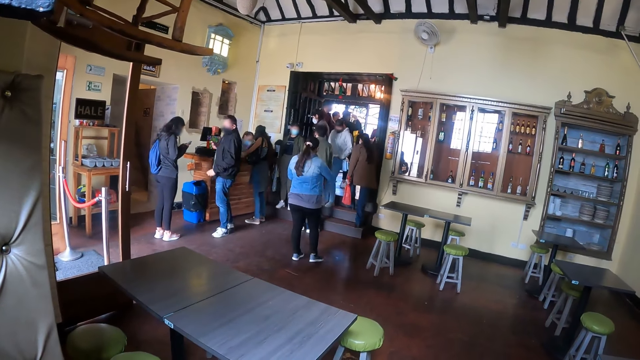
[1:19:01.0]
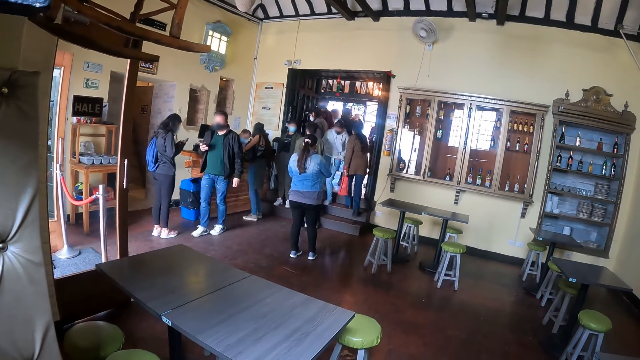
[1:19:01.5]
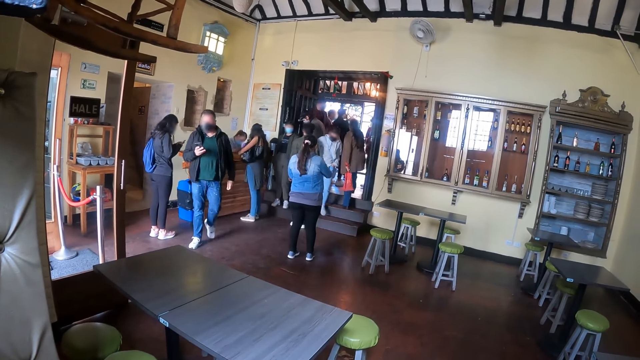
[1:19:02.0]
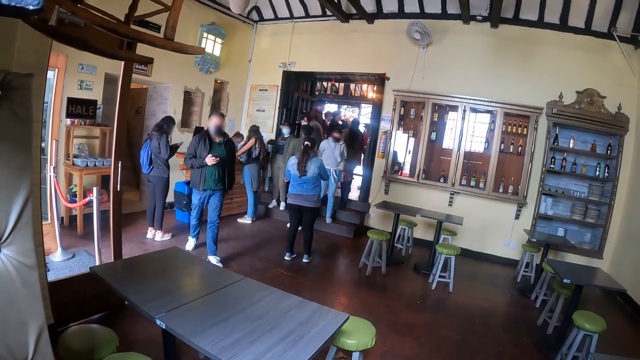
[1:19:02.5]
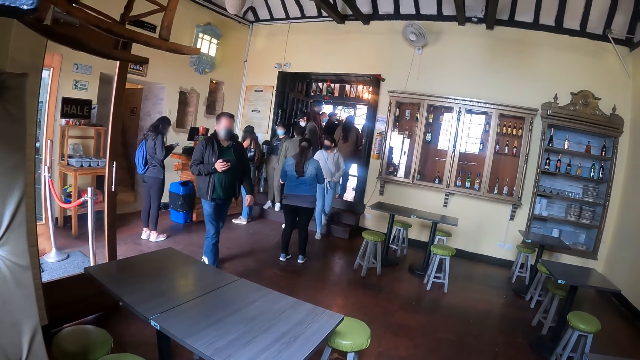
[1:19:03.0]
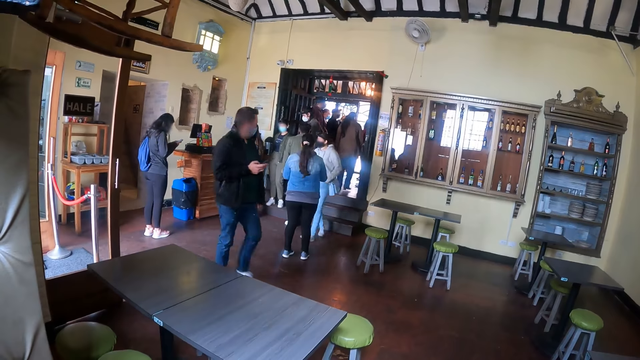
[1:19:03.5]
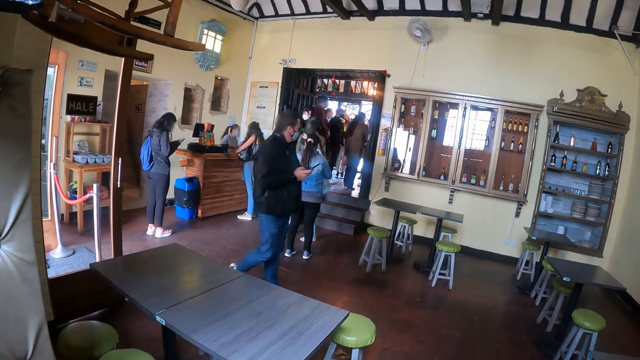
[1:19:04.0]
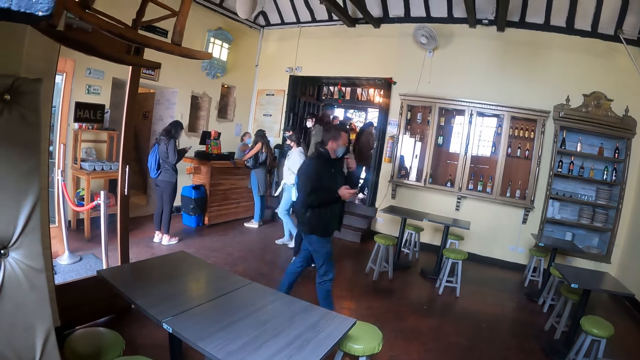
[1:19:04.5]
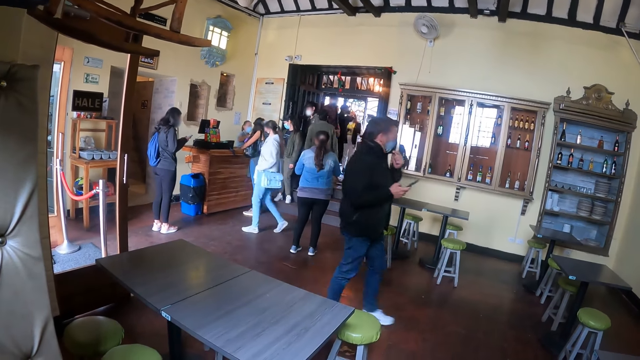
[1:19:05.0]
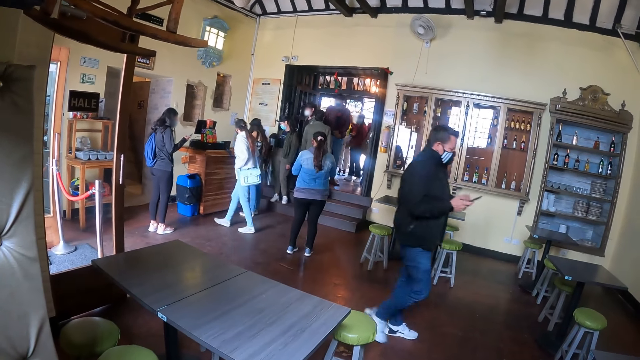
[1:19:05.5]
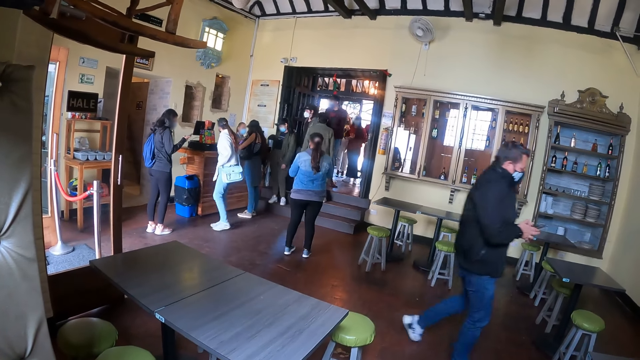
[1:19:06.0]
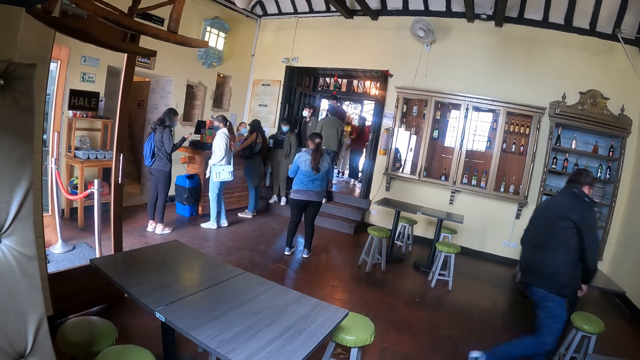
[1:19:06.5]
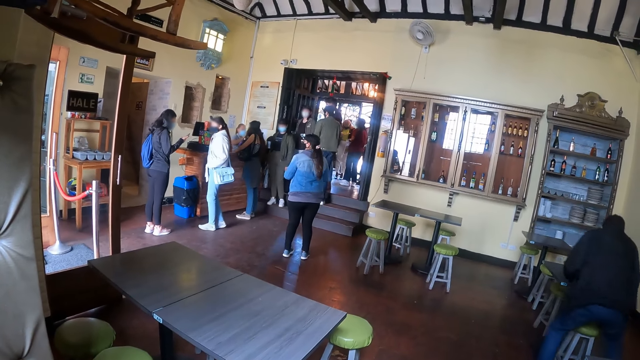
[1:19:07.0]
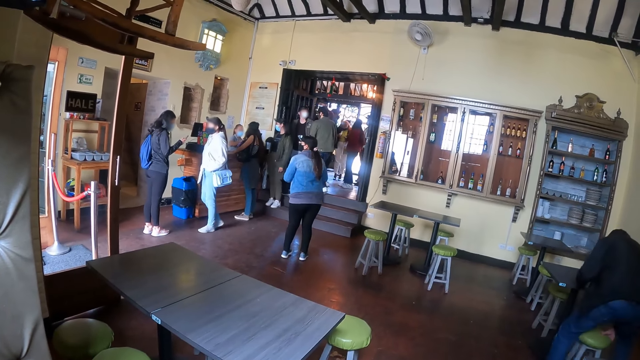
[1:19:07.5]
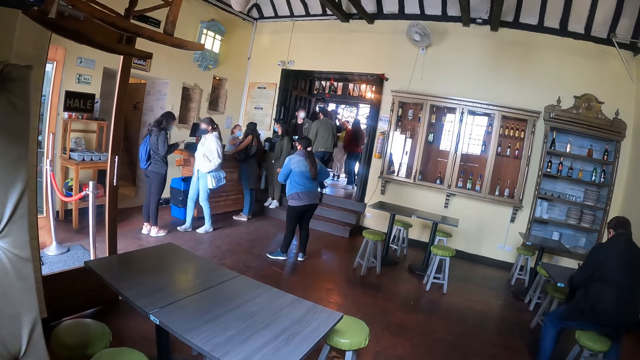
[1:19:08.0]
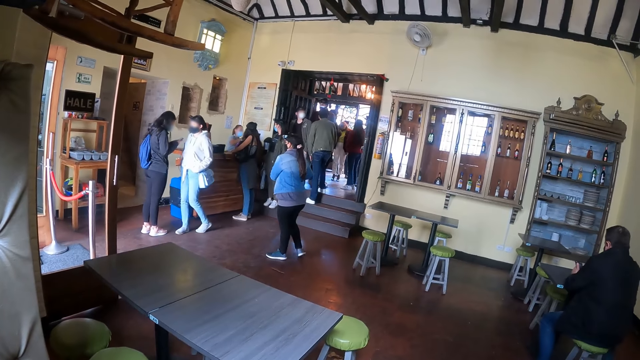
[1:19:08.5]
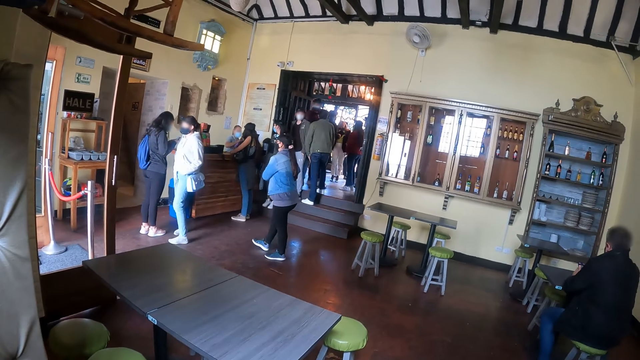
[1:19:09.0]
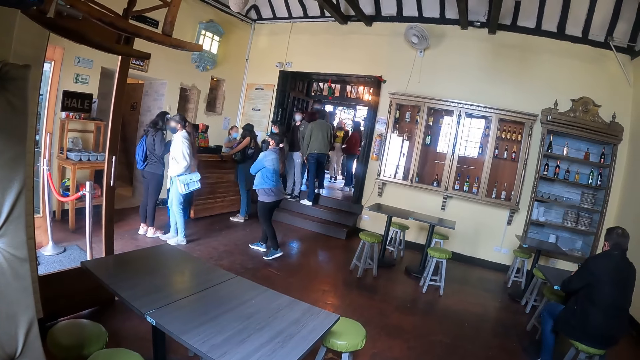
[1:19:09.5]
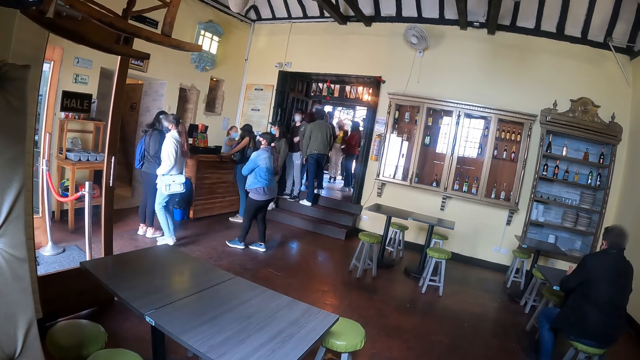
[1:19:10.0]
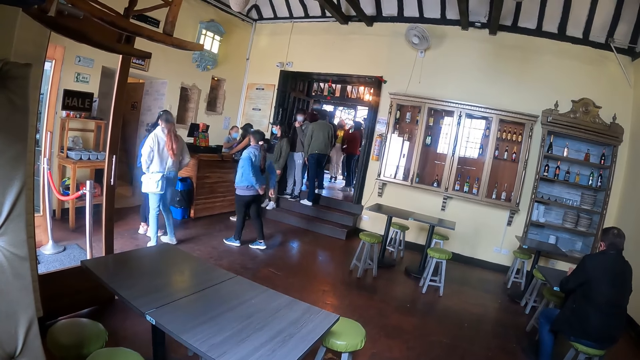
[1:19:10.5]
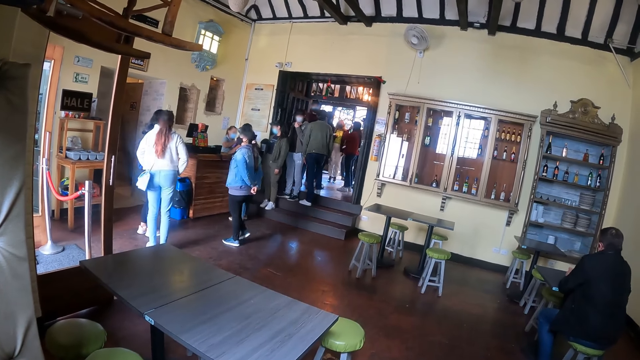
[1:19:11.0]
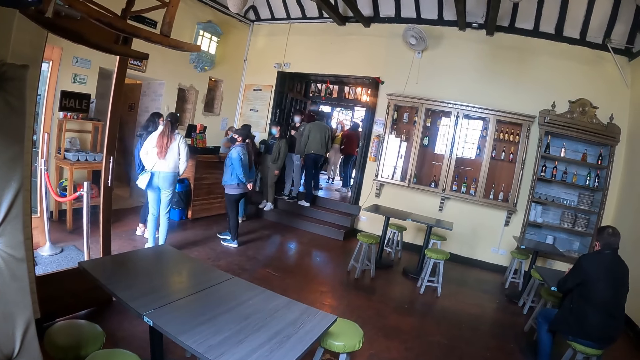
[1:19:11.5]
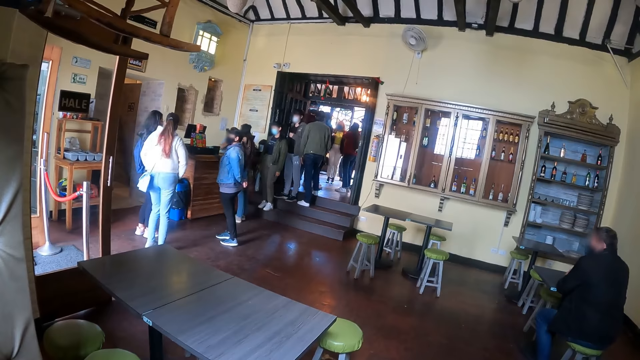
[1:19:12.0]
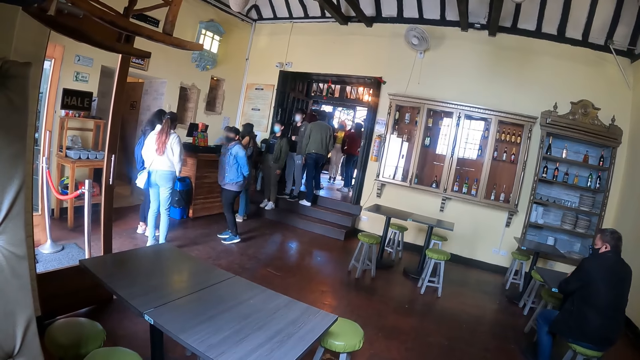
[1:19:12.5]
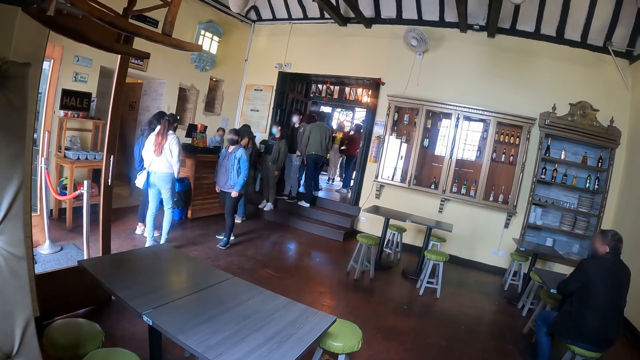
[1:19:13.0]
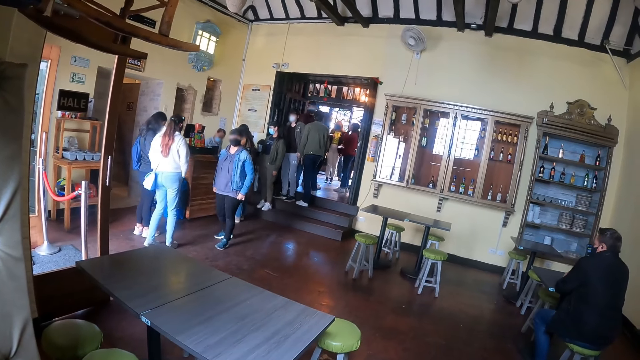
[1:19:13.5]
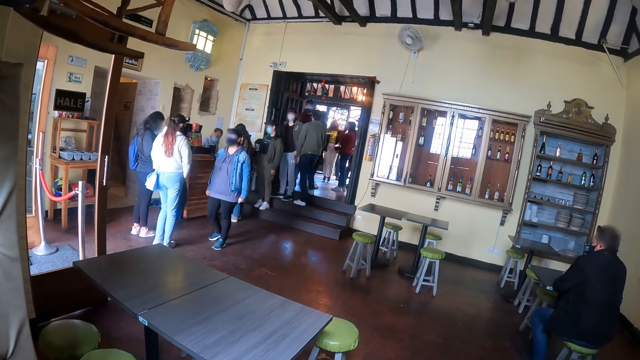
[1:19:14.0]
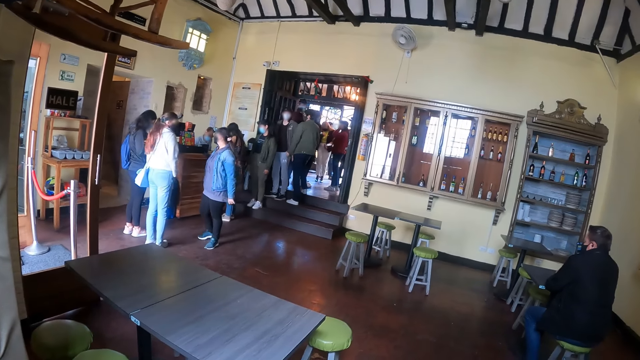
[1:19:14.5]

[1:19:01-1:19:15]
A person walks in the restaurant. The camera wearer looks at others at the cashier. The person moves a seat and sits down. The camera wearer looks at others at the cashier.

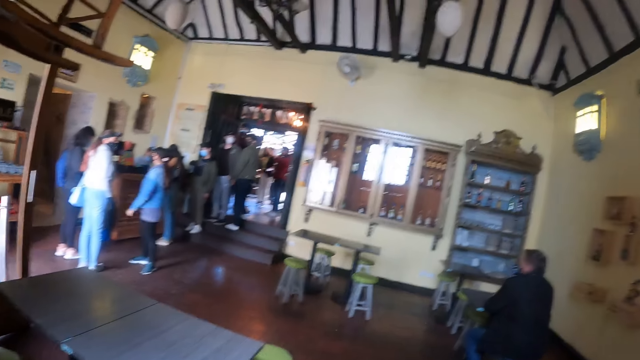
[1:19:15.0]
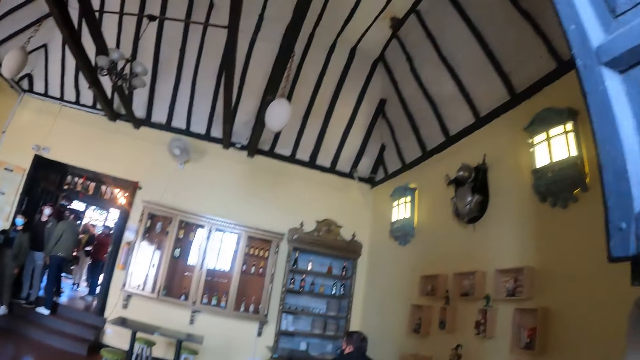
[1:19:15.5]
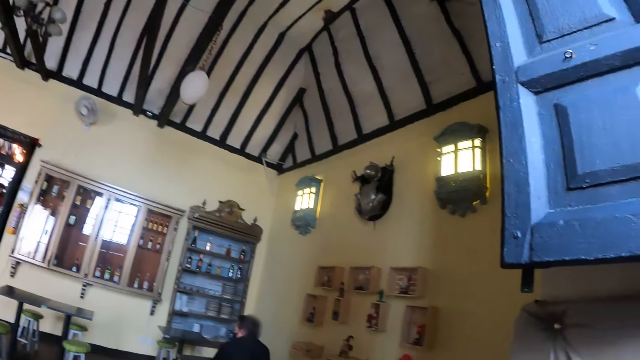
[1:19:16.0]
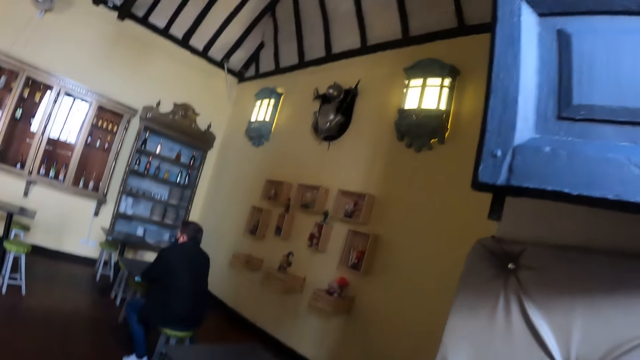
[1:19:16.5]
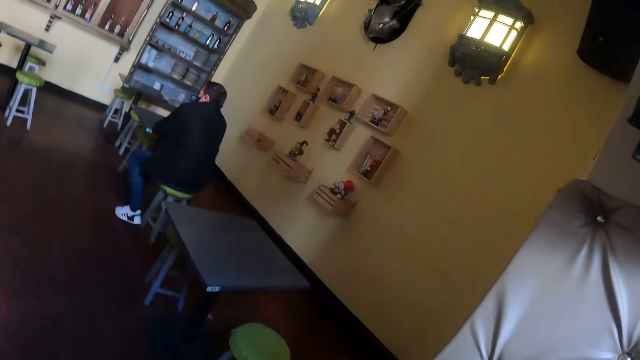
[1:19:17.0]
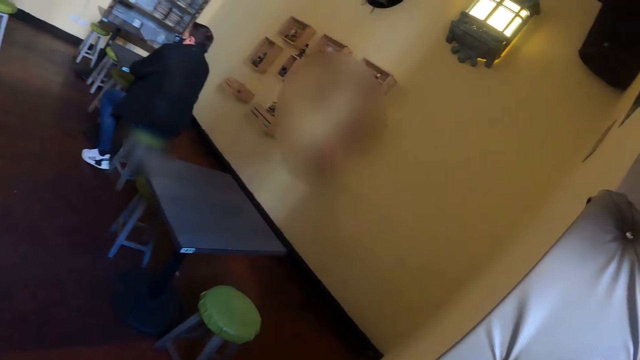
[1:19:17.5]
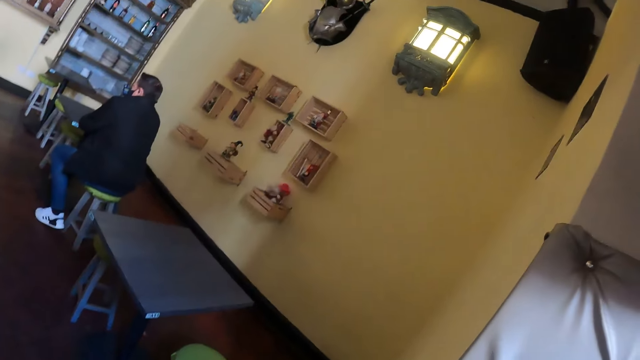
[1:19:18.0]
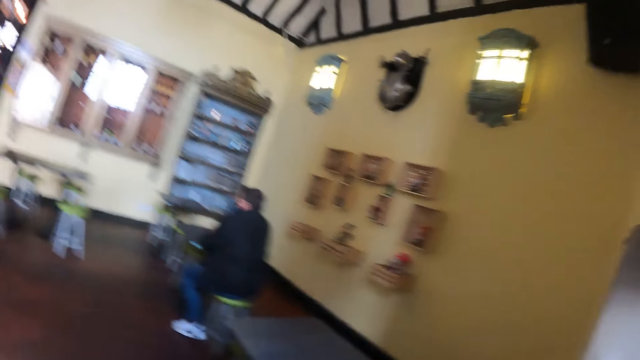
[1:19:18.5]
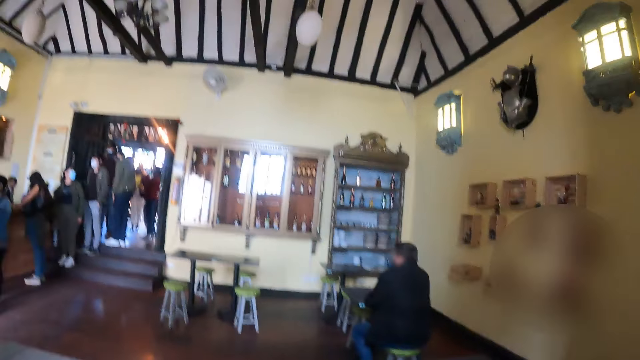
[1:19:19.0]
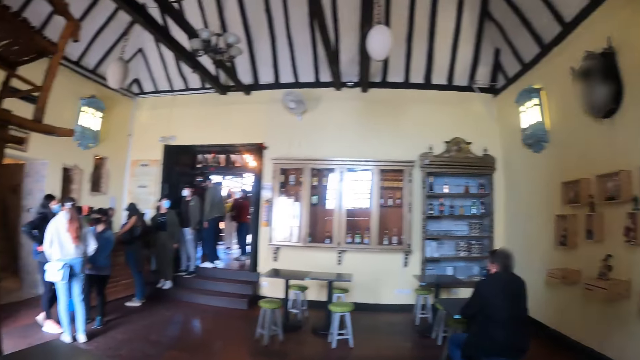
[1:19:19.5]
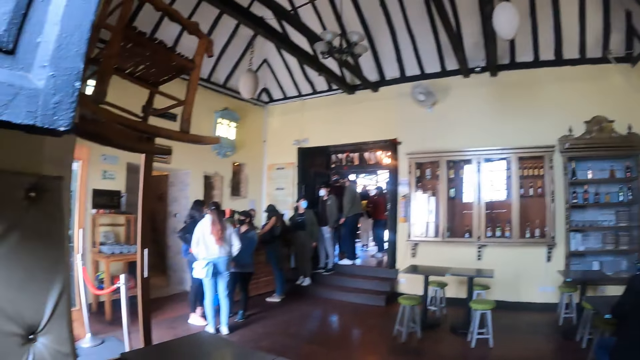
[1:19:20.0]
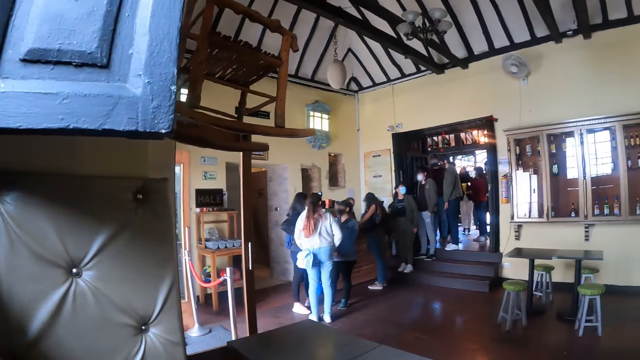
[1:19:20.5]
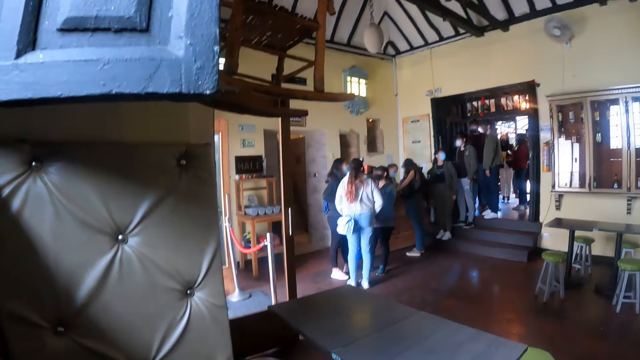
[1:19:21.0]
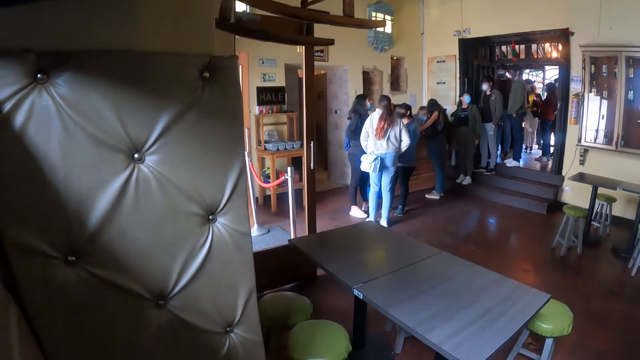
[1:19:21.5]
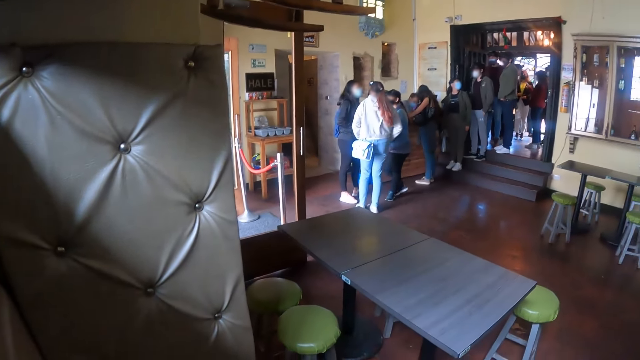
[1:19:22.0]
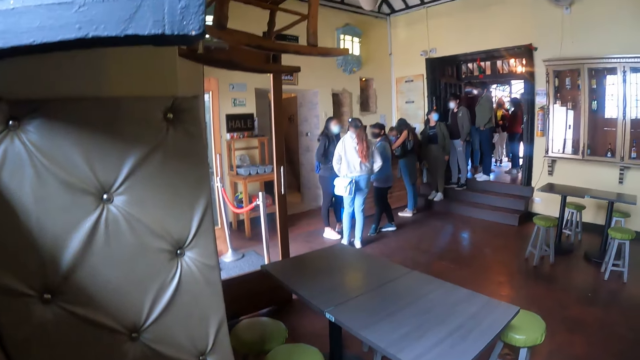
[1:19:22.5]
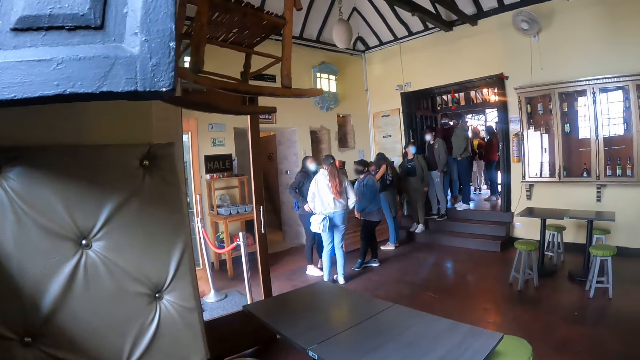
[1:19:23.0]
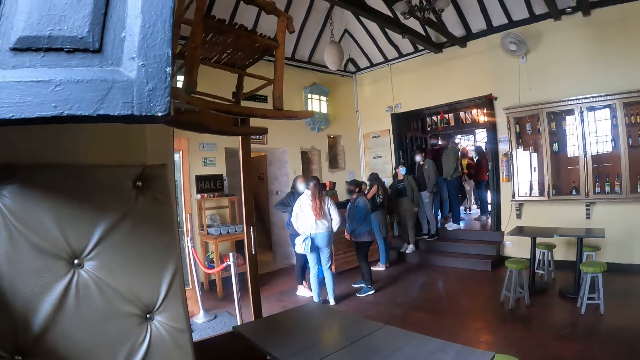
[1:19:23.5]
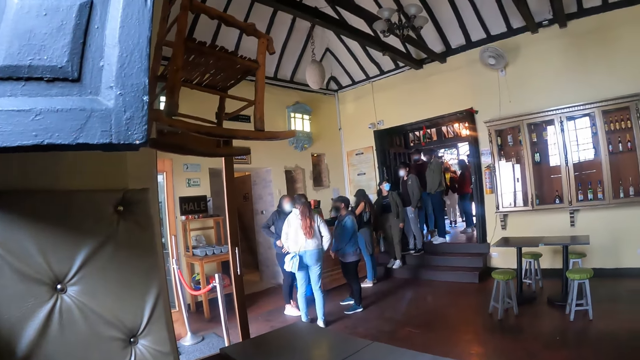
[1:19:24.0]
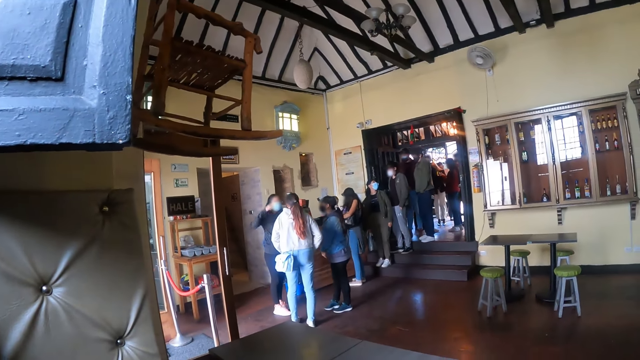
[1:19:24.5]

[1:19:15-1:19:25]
The camera wearer looks around the restaurant. They look at others at the cashier.
